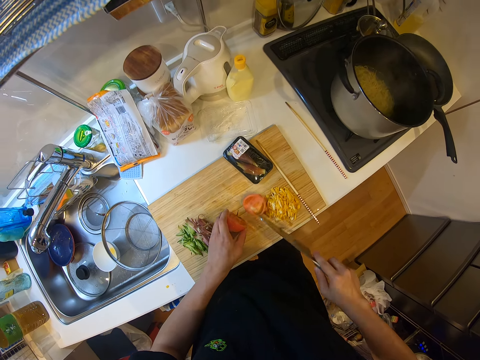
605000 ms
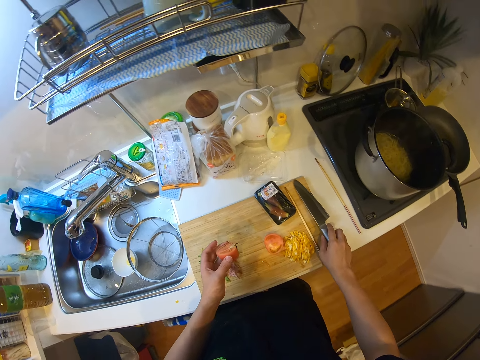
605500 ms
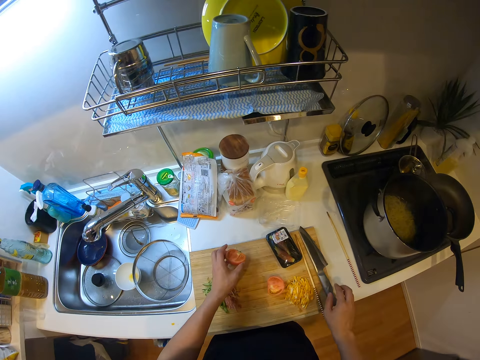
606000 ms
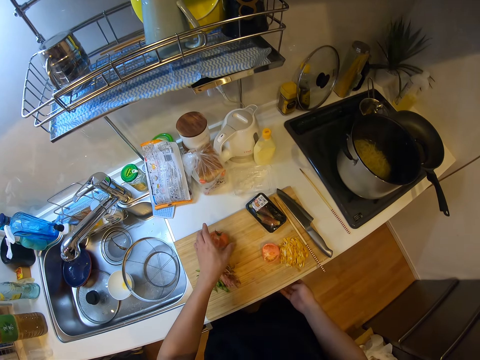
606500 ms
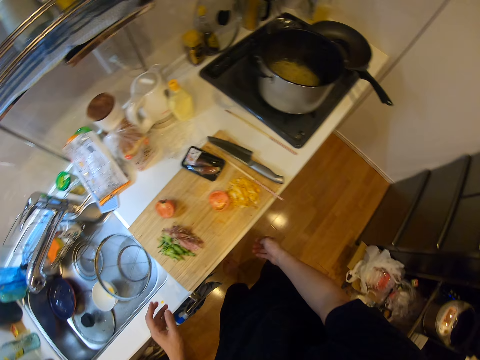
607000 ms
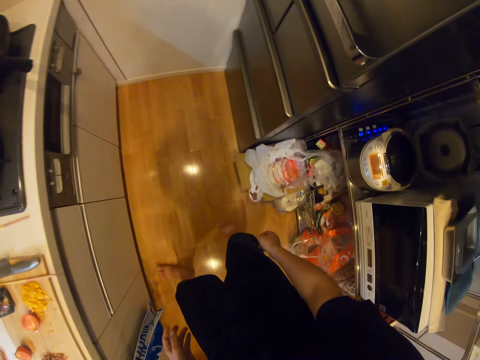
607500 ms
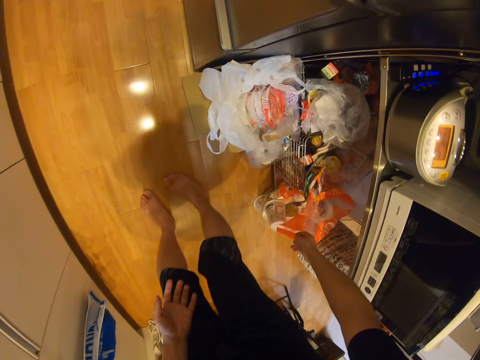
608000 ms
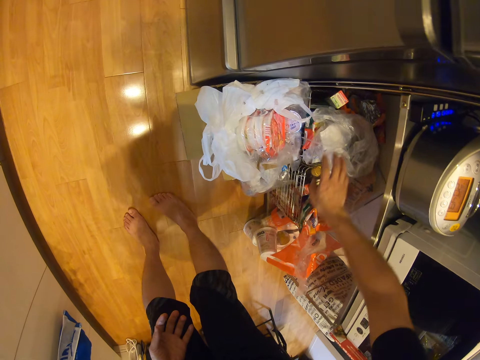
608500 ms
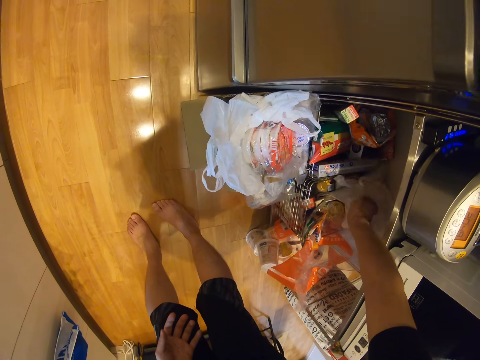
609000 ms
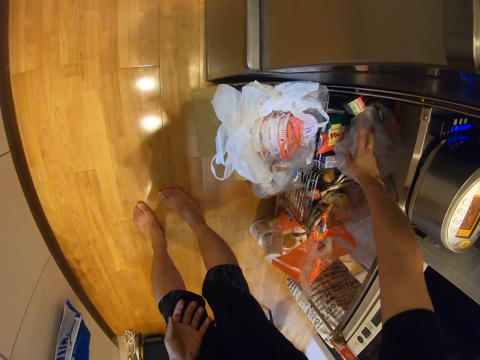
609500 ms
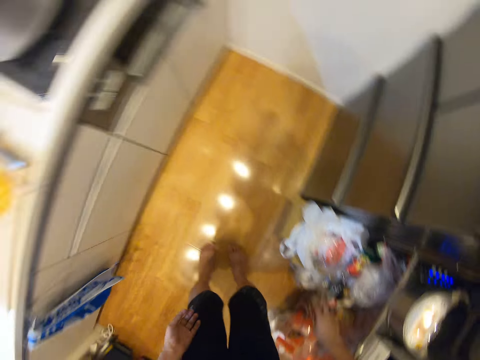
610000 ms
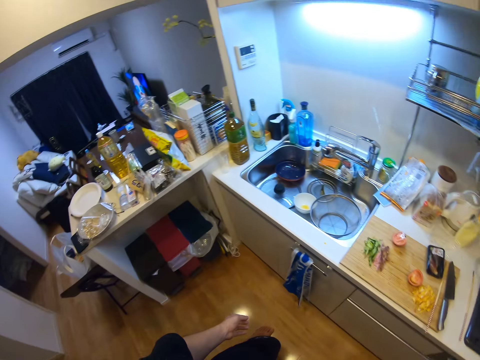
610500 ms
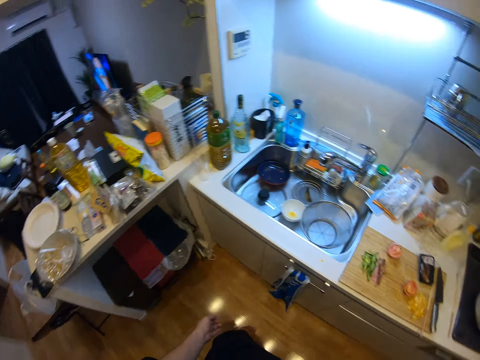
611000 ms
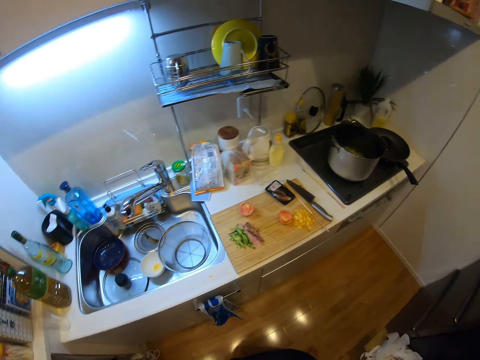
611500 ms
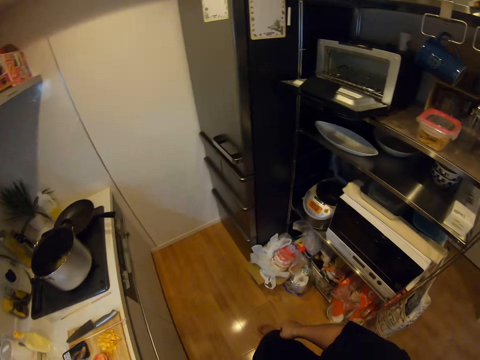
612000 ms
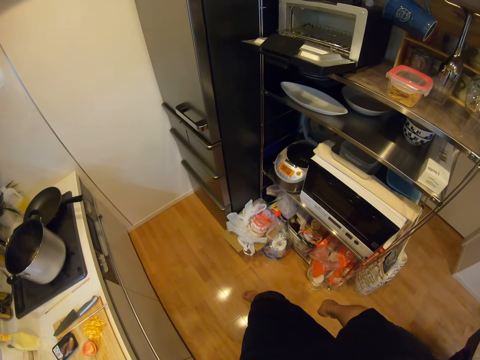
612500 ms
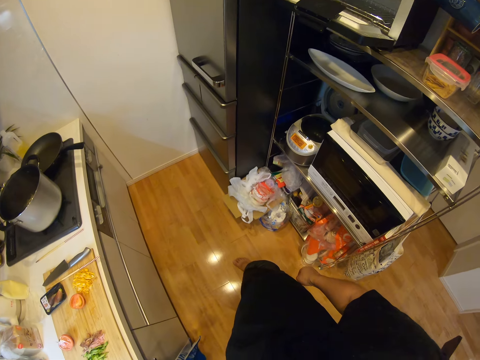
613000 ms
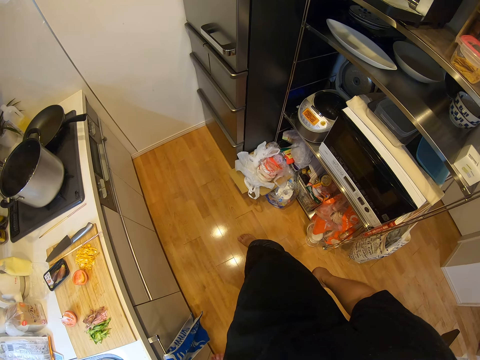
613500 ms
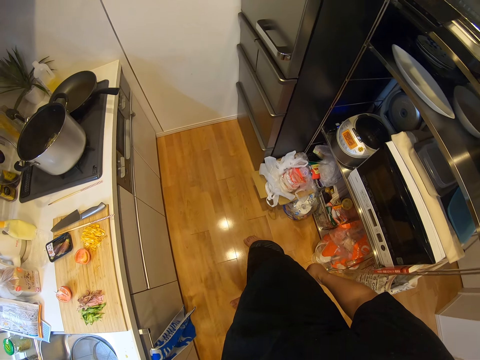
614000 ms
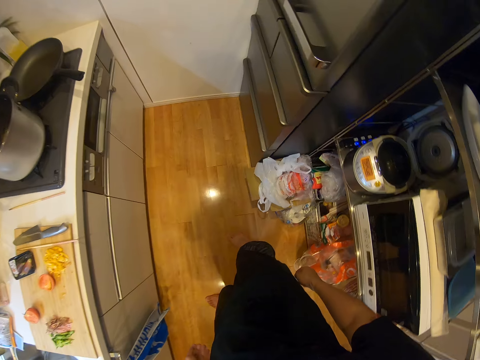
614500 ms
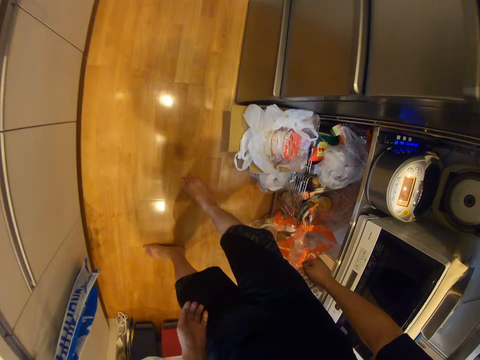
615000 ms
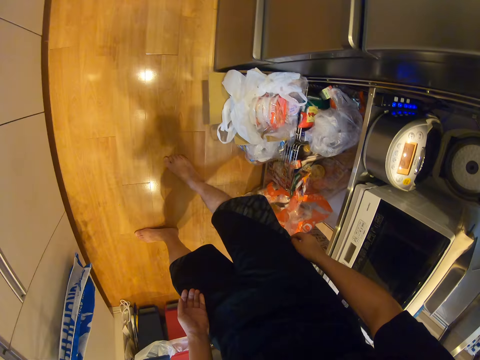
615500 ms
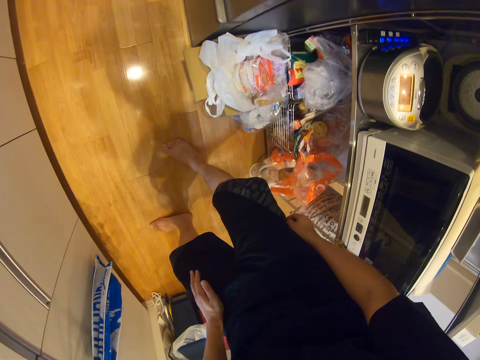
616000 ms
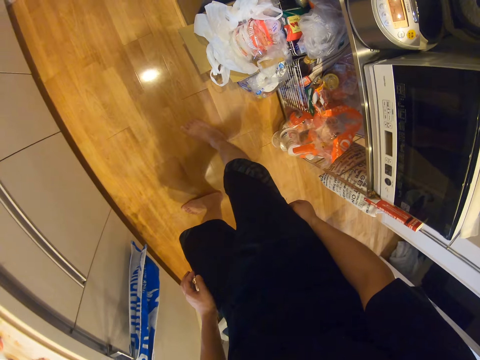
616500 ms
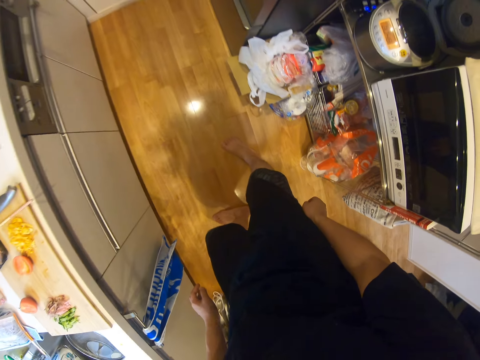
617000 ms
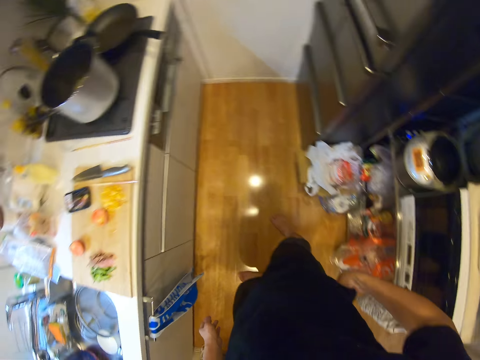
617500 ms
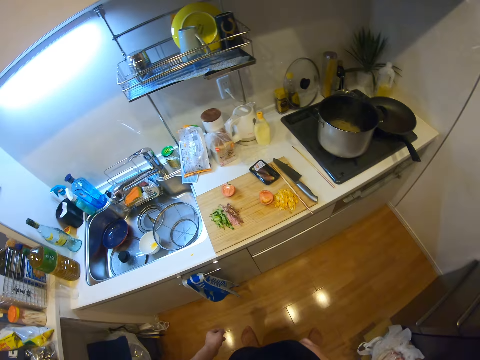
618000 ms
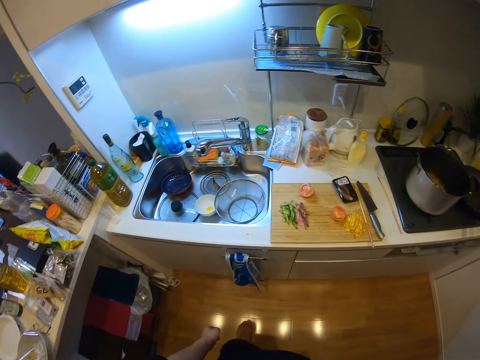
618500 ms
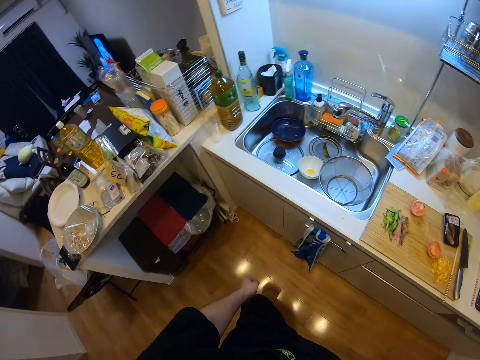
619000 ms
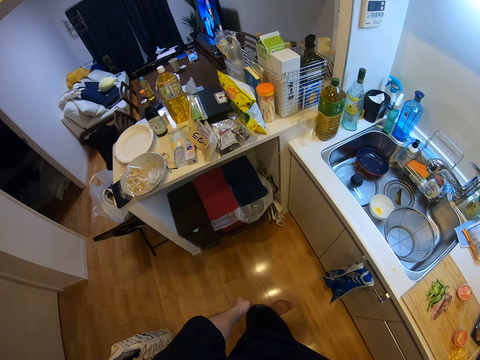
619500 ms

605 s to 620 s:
The camera wearer picks a tomato piece. They place the knife on the wooden chopping board. They place the tomato on the wooden chopping board. They touch the cabinet and move backwards. They move a polythene bag and look around.

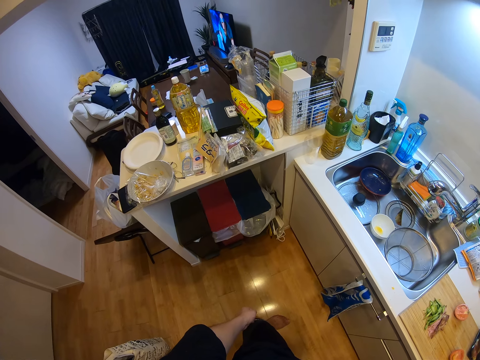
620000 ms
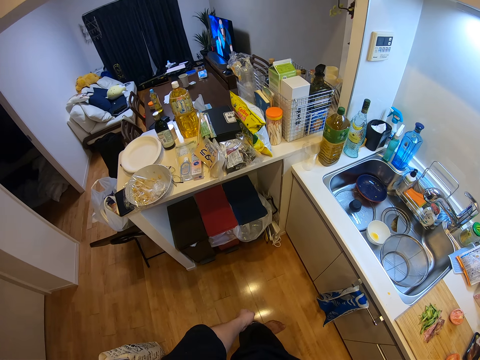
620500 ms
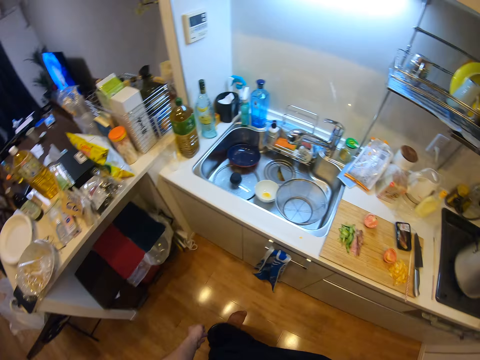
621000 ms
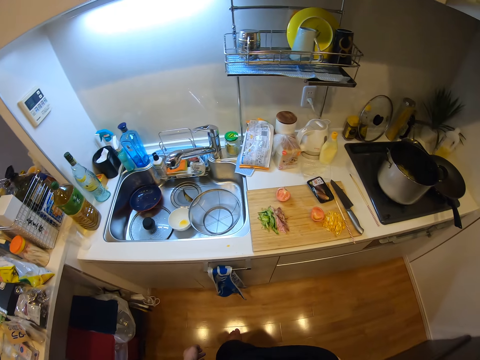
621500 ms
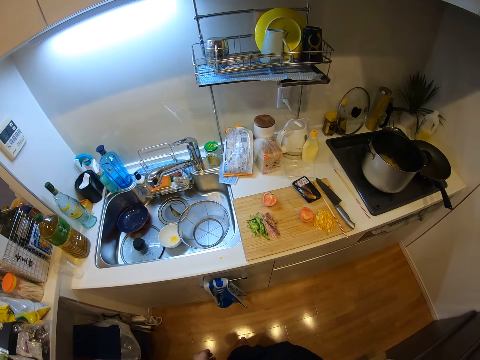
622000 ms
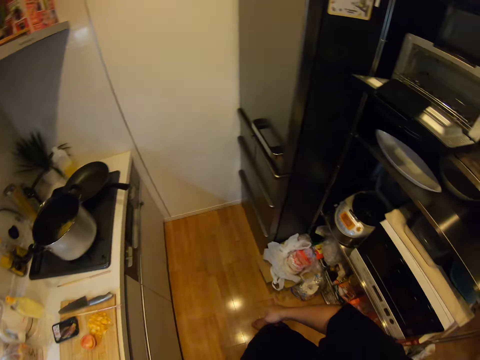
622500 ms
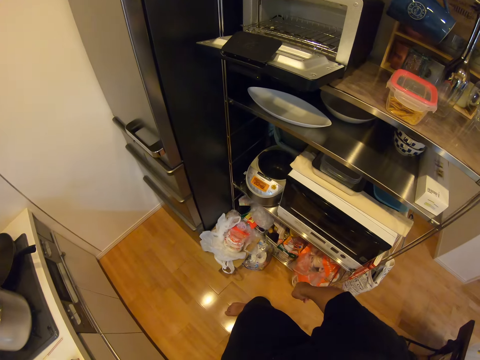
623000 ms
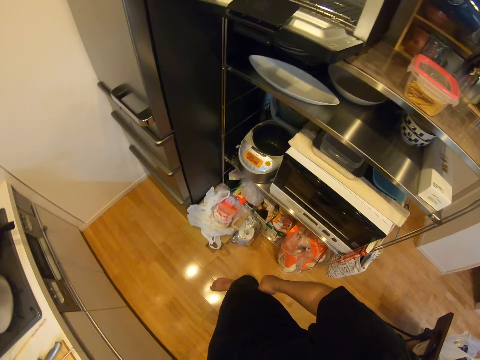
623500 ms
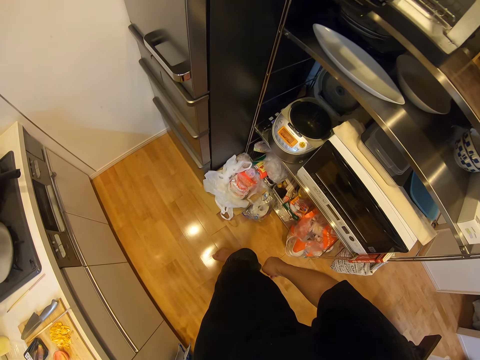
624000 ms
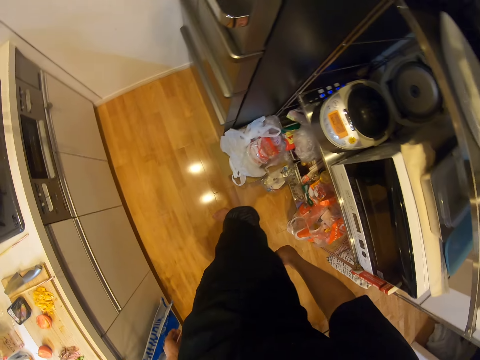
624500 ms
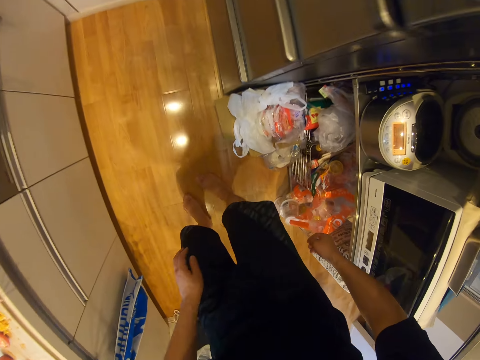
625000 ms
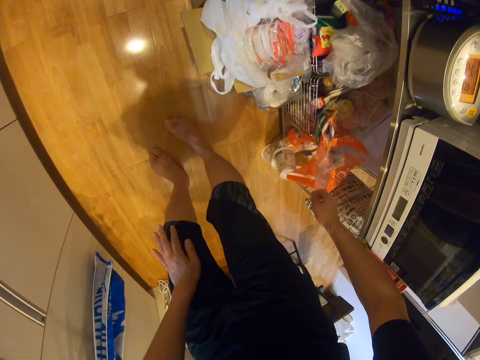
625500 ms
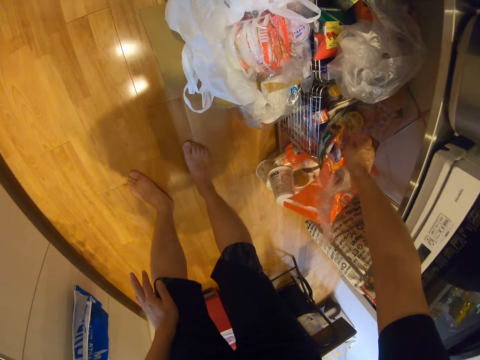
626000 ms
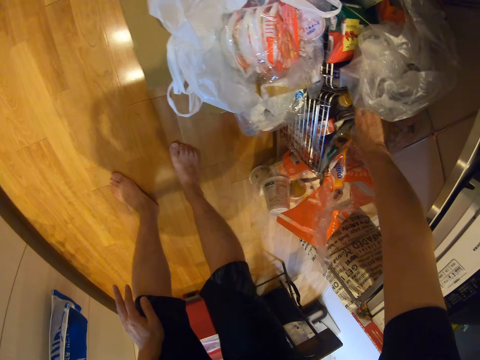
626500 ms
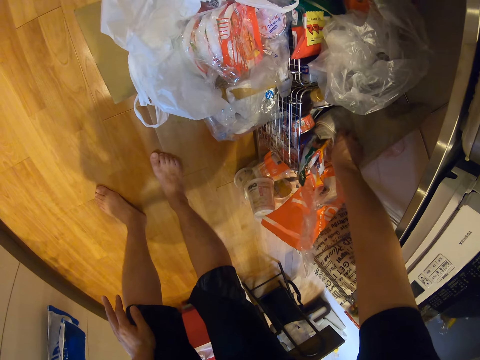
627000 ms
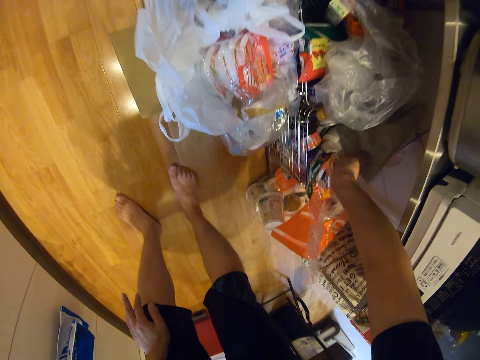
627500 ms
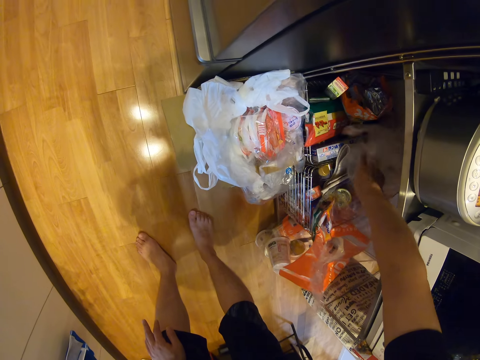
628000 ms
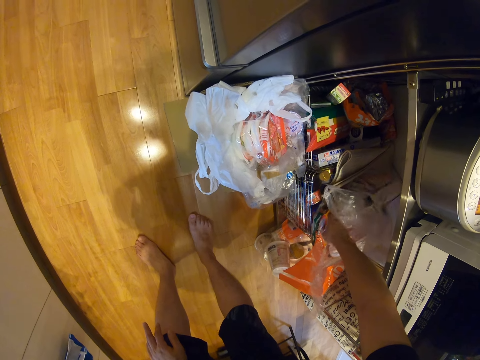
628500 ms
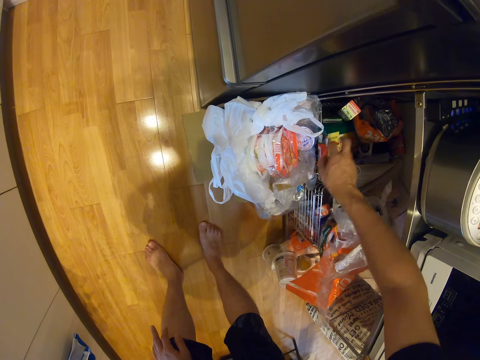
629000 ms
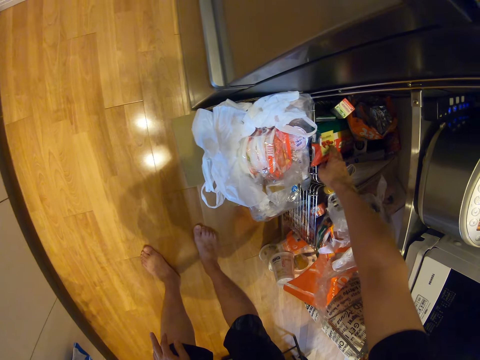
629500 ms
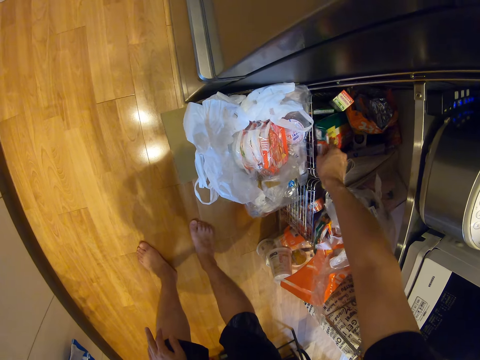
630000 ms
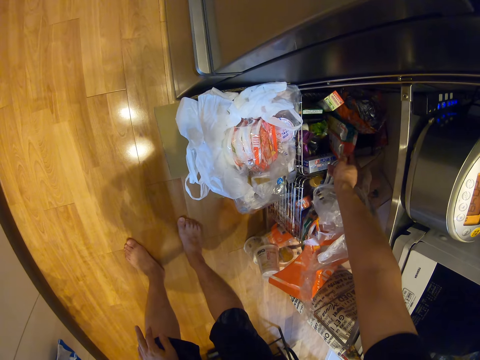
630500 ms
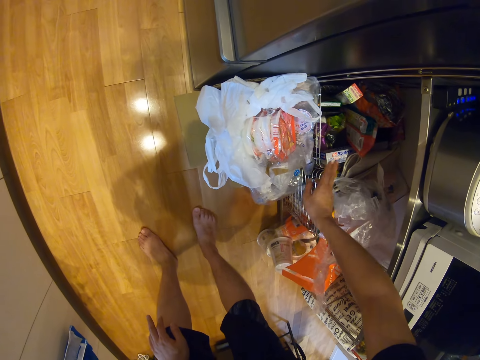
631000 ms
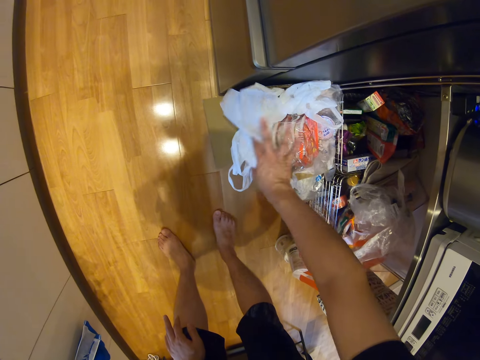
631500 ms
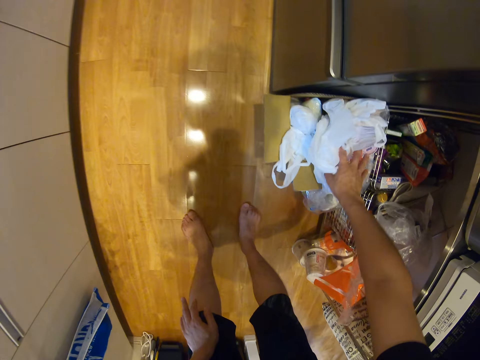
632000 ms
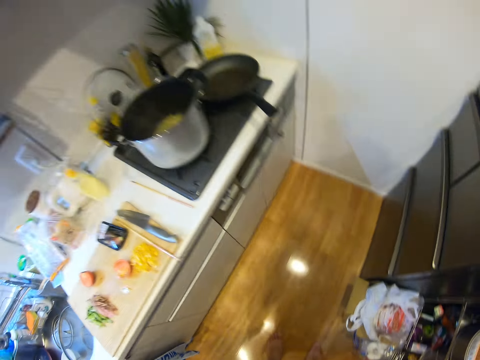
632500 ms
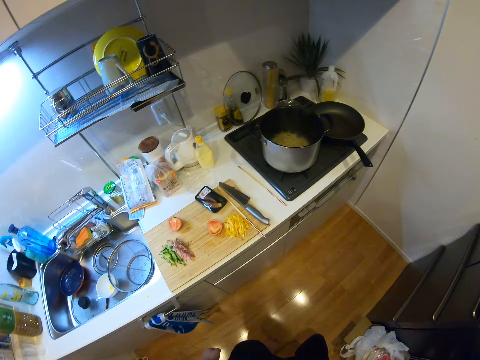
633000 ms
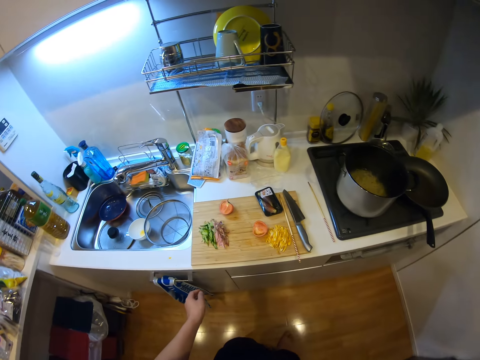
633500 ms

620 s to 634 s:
The camera wearer holds a sack. They touch some nylon on a rack on a floor of the kitchen. They unhand the sack. They move a polythene bag. They lift something. They touch polythene bags. They walk in the kitchen.
